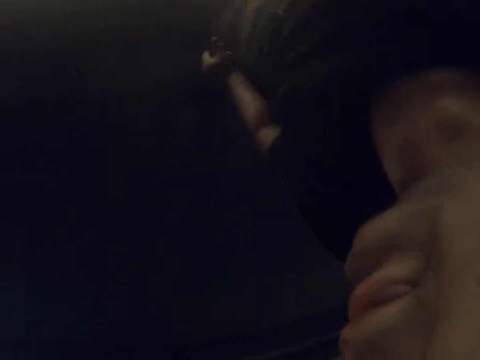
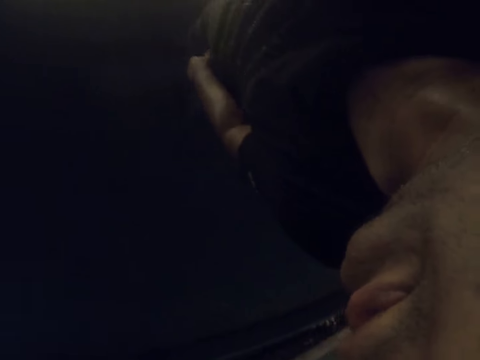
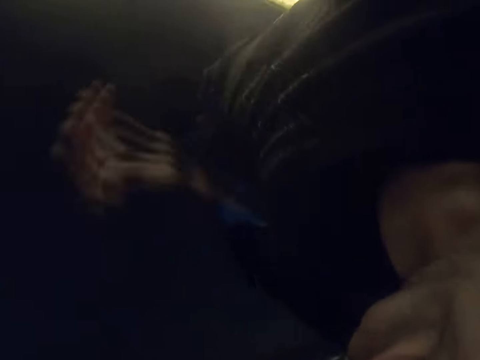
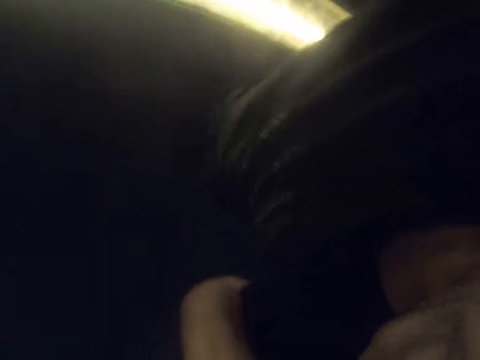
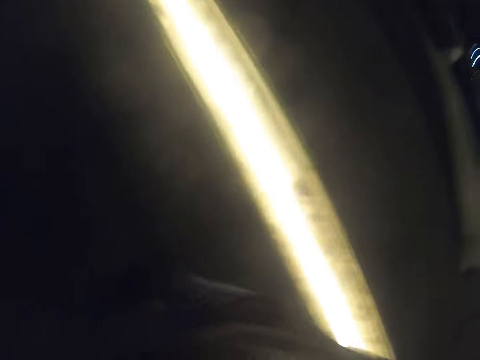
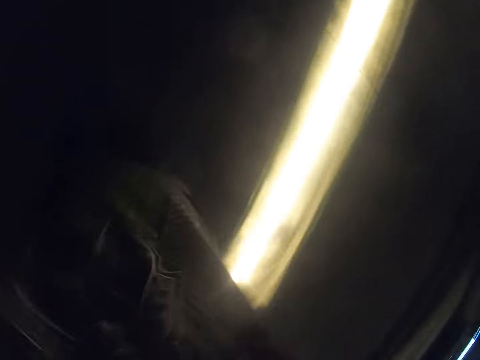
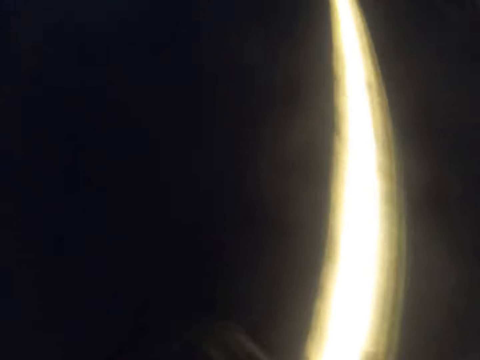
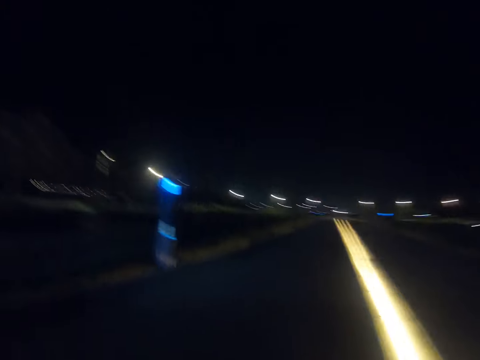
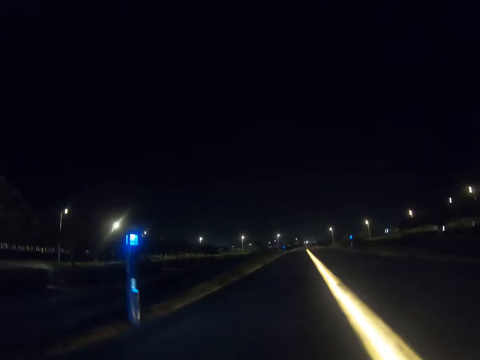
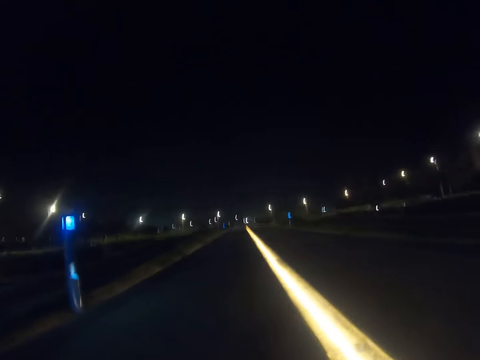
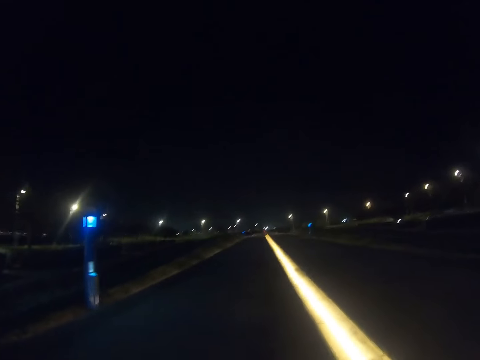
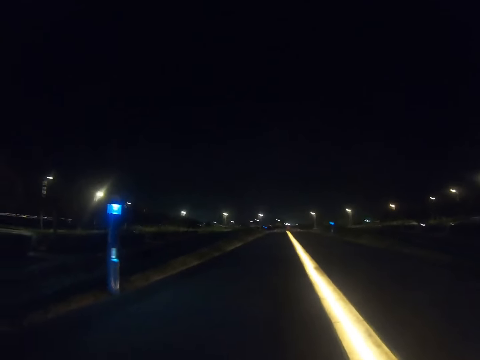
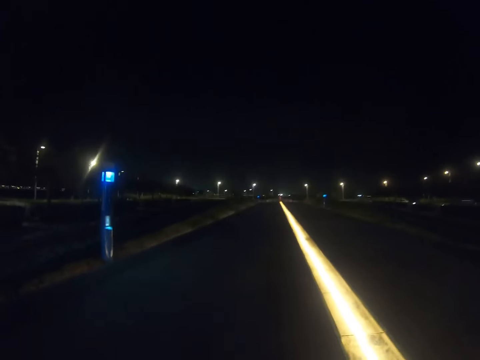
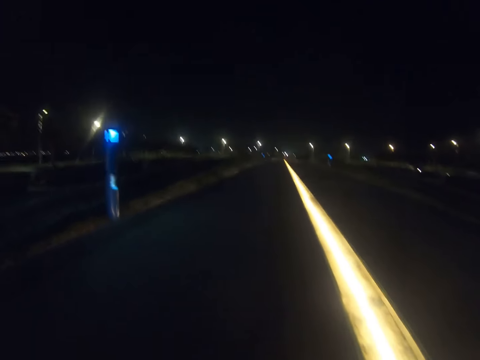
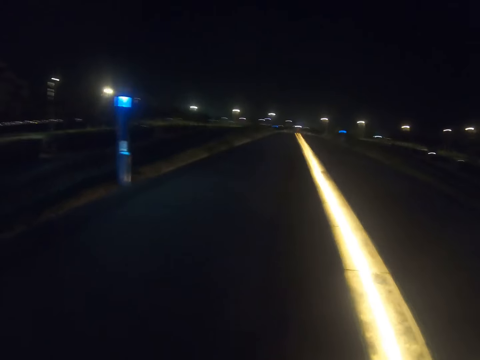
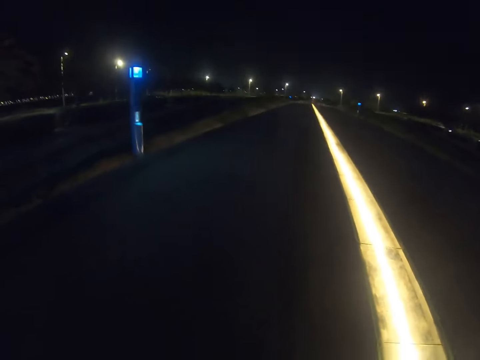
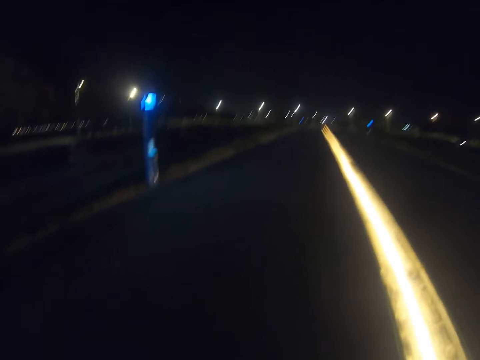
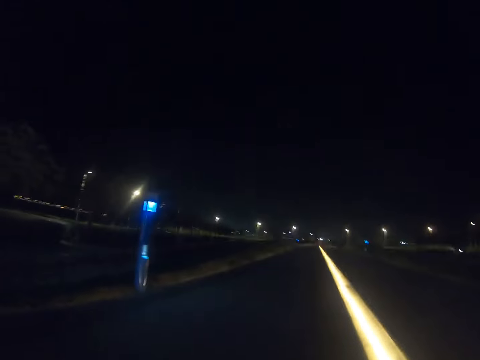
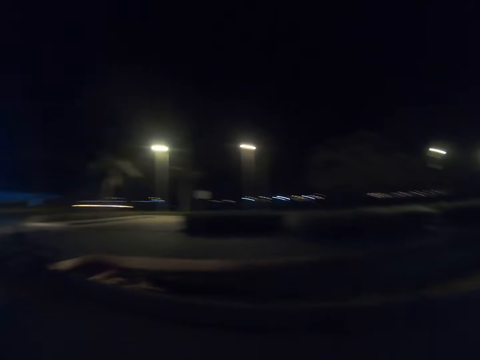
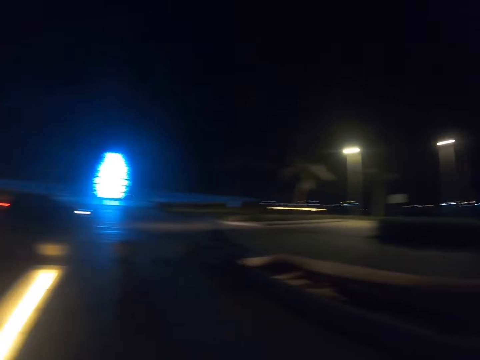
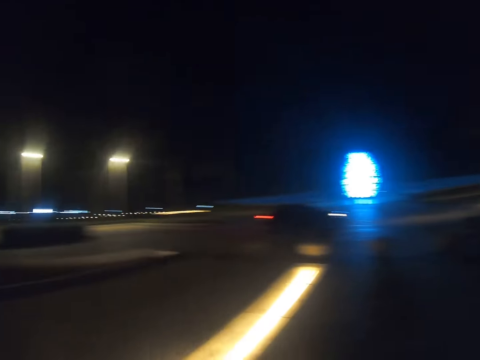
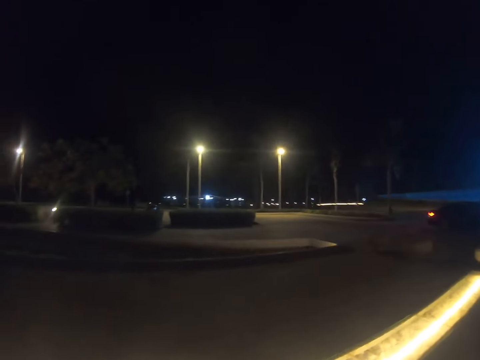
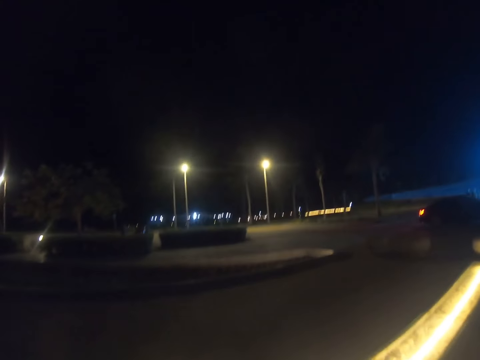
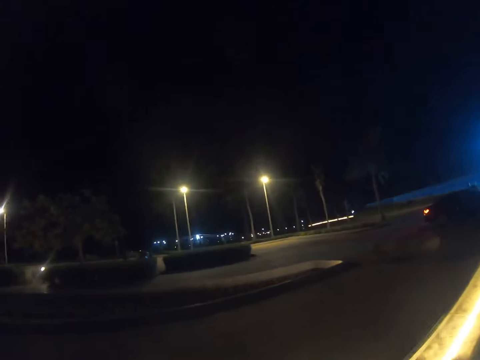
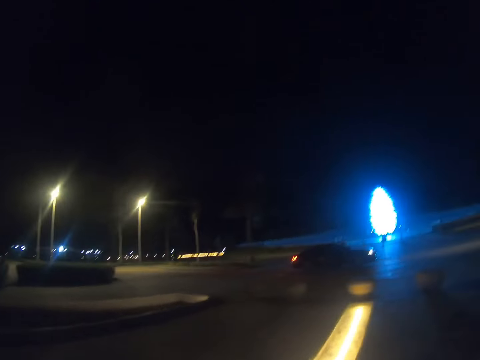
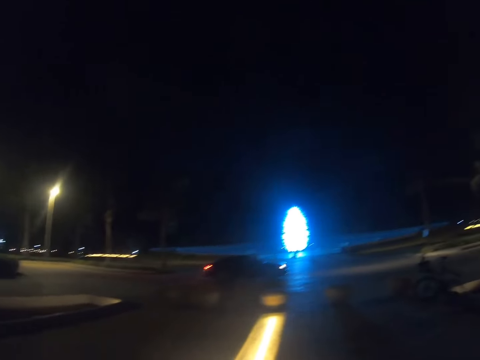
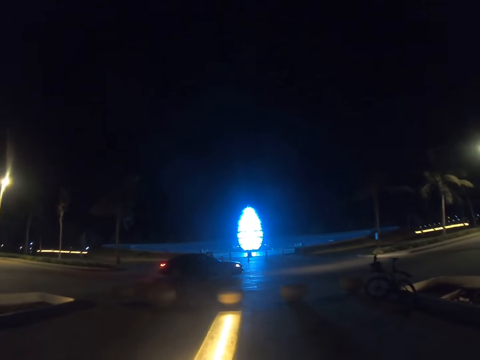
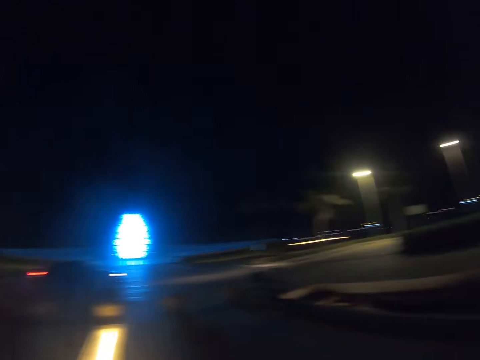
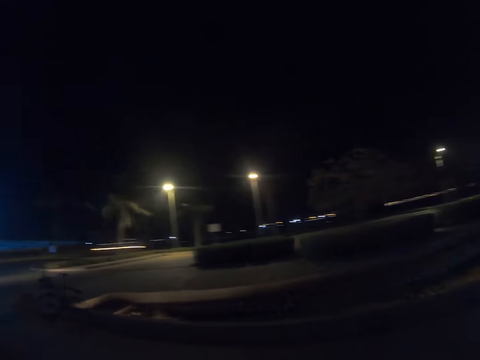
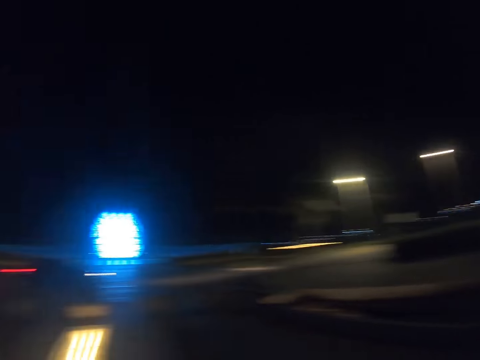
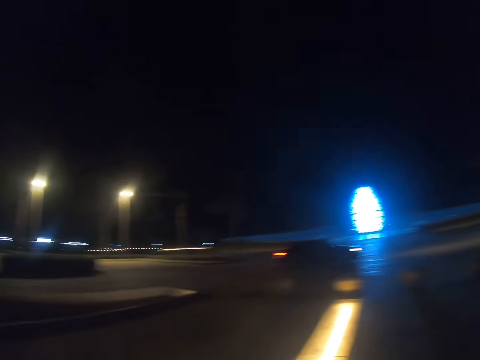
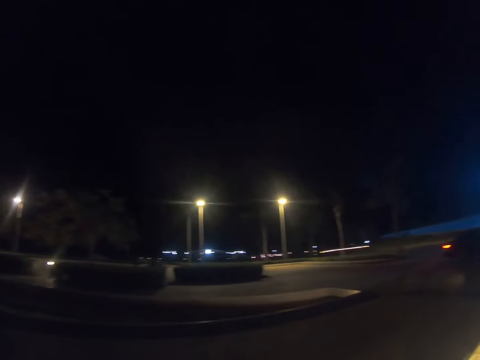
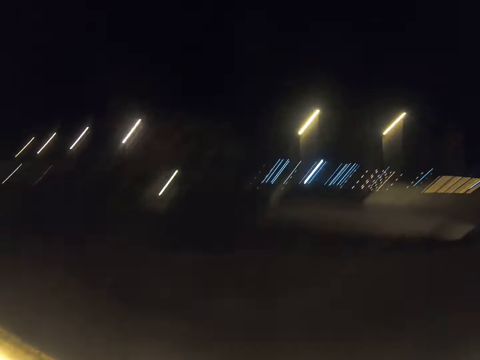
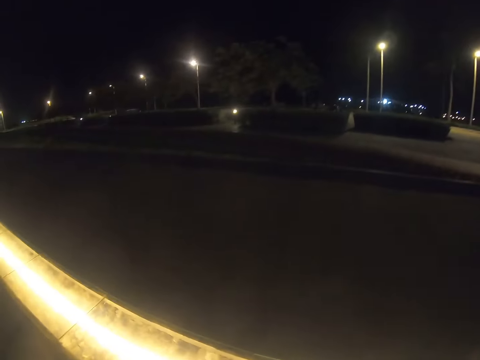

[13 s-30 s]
A person raises the hand. Another person waves. The camera wearer looks around. They turn the head.

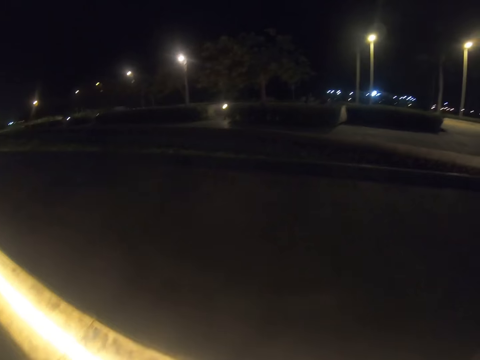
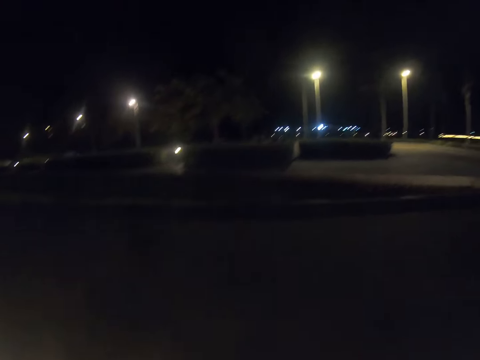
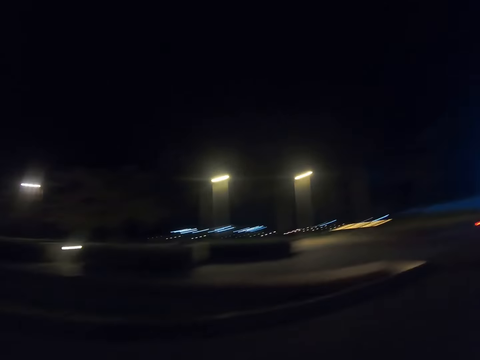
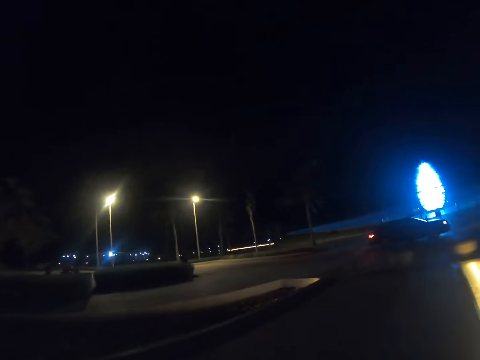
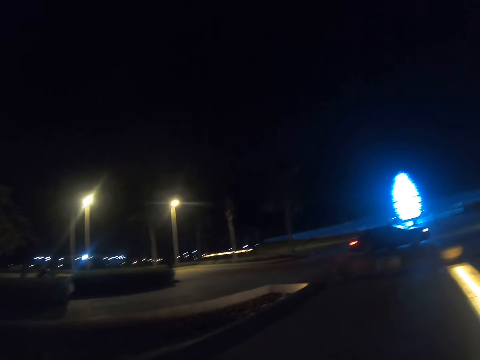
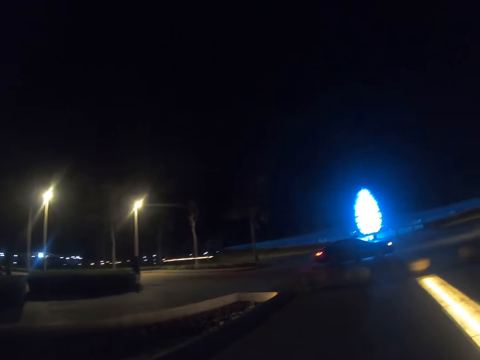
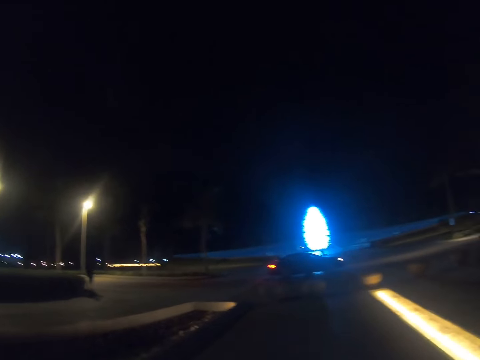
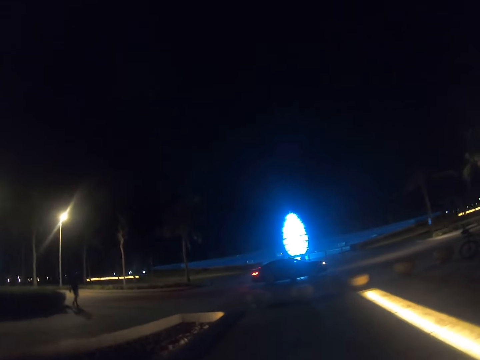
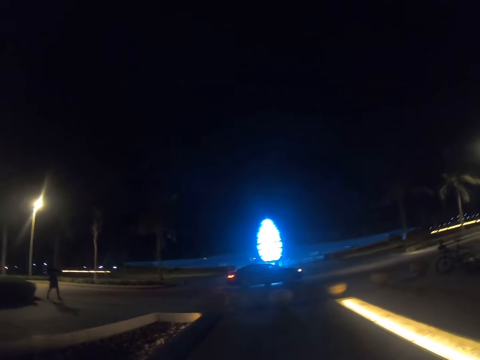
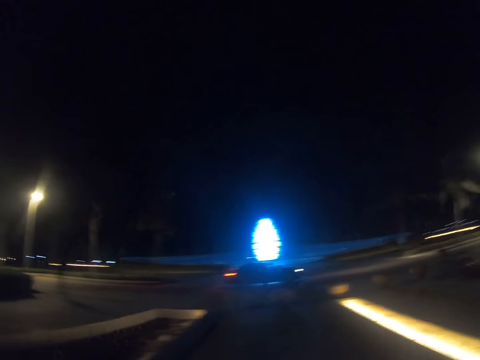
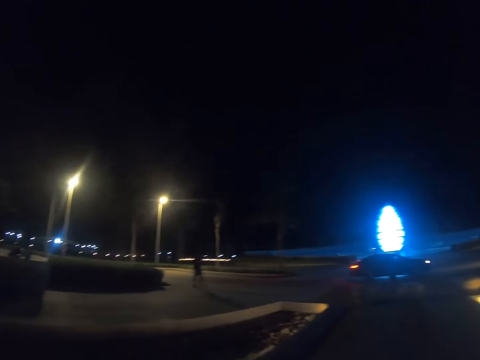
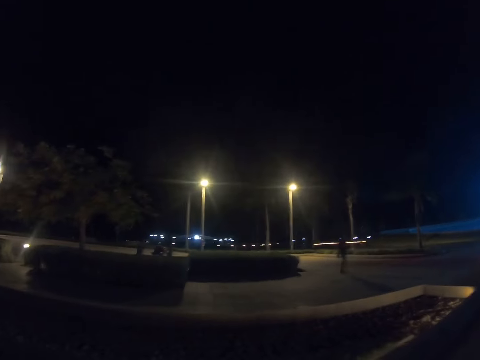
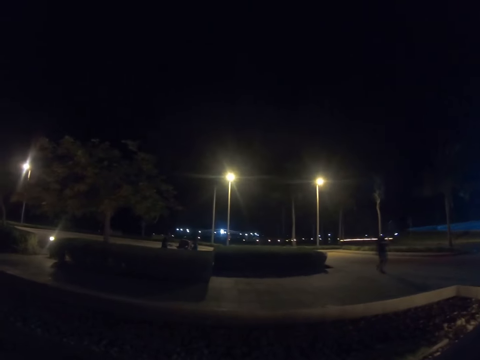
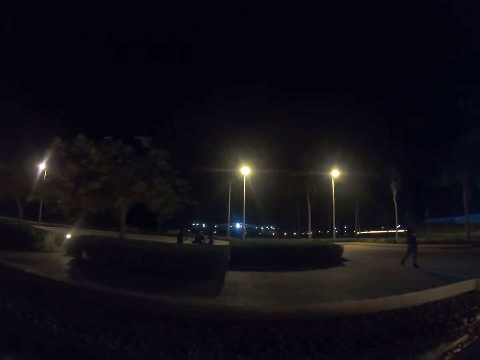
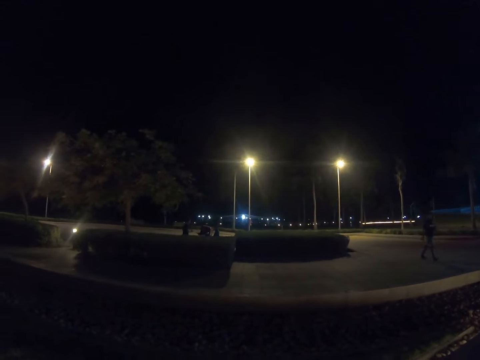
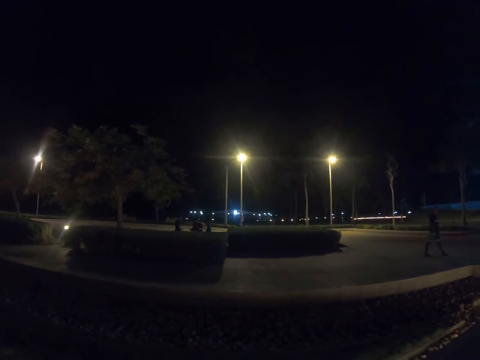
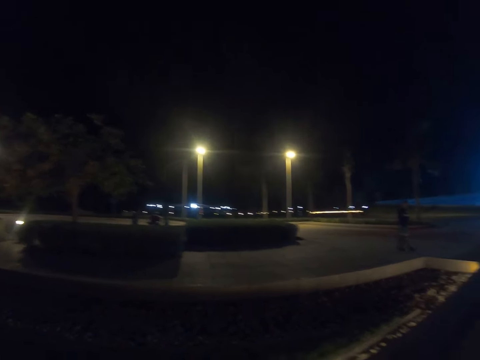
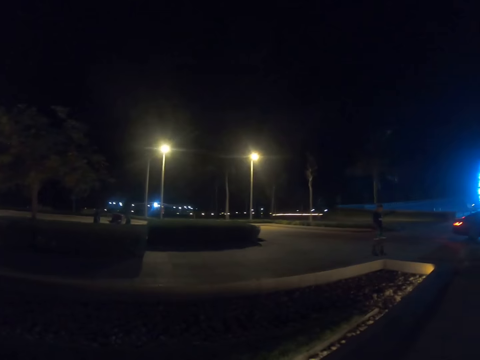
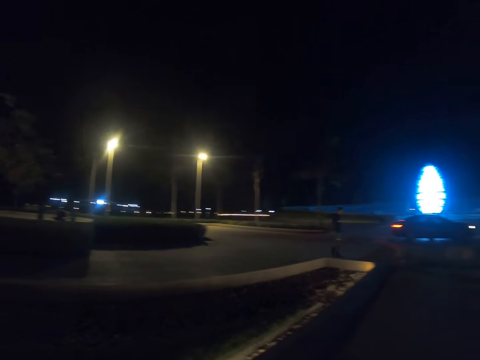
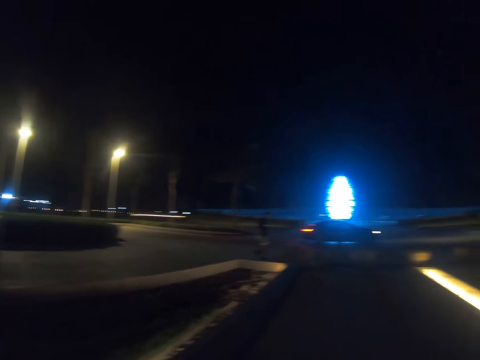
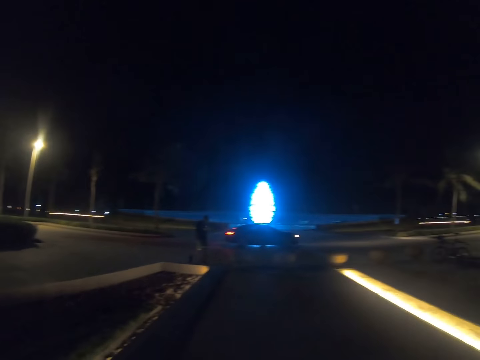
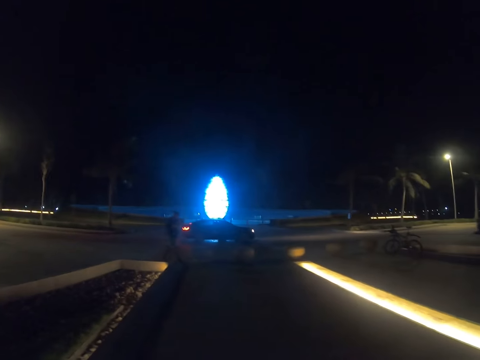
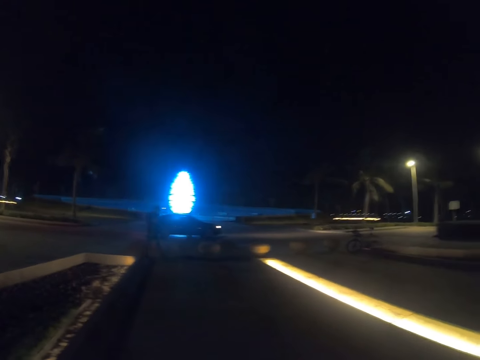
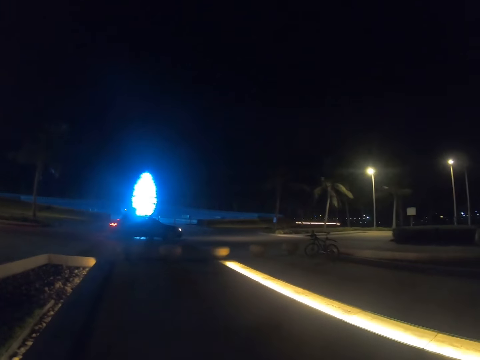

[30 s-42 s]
A person walks towards the camera wearer.
